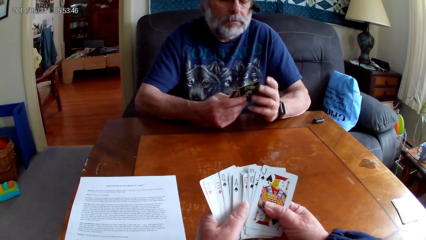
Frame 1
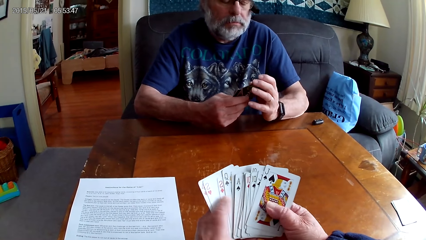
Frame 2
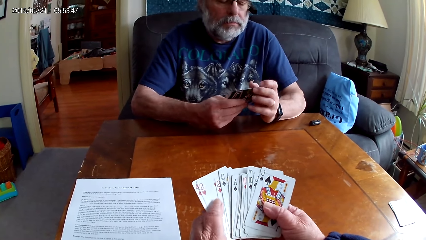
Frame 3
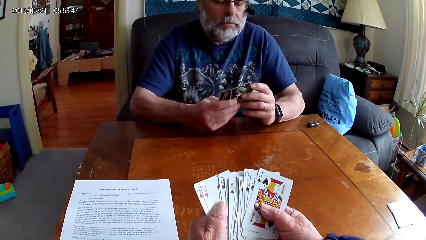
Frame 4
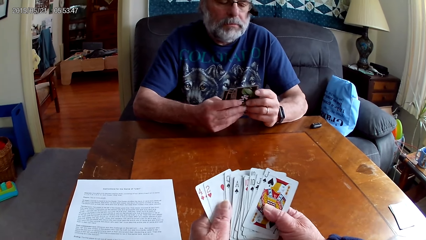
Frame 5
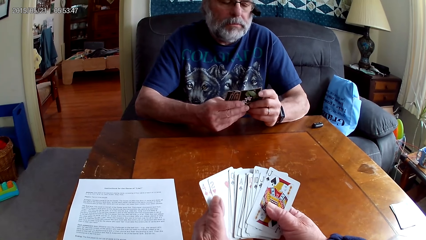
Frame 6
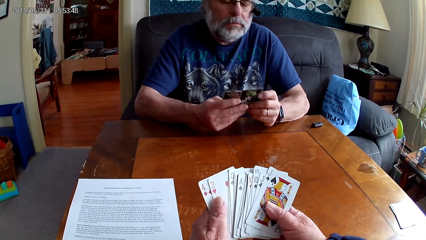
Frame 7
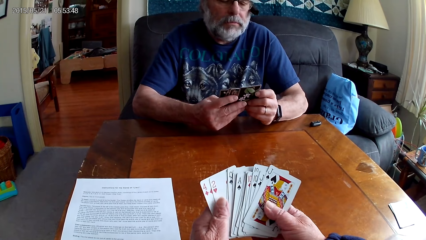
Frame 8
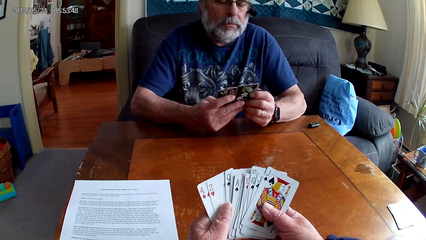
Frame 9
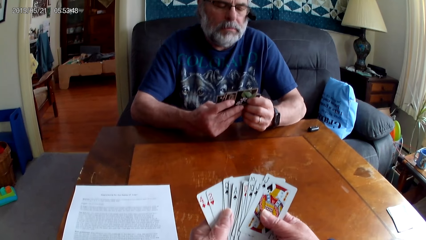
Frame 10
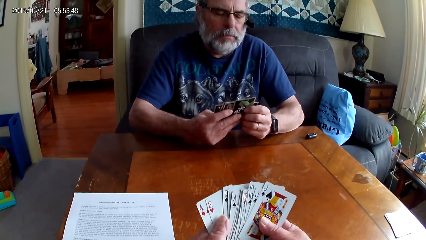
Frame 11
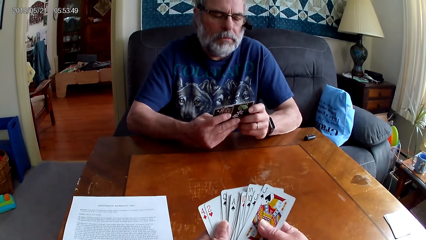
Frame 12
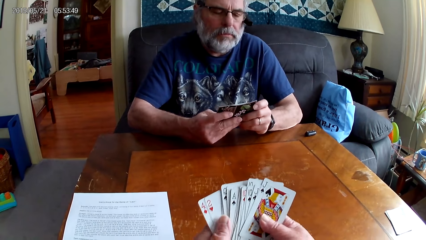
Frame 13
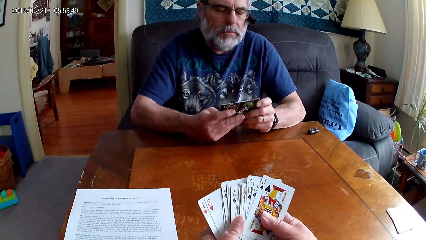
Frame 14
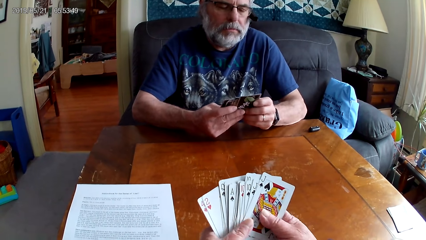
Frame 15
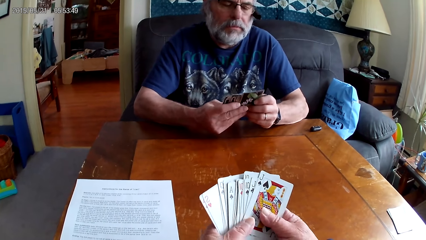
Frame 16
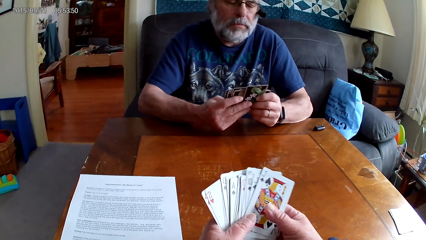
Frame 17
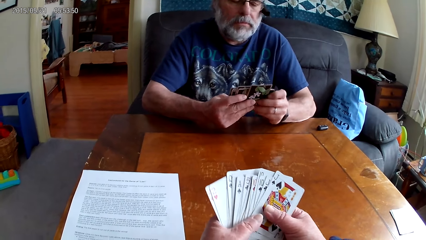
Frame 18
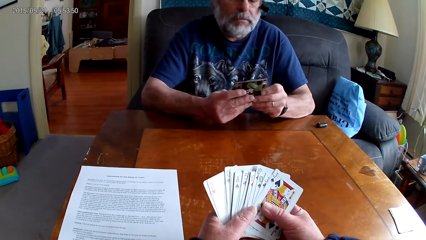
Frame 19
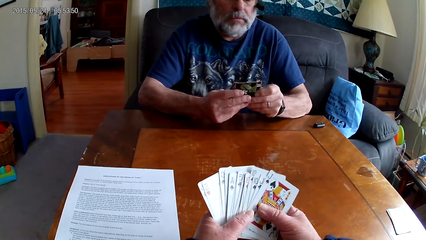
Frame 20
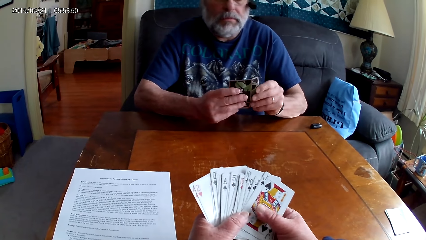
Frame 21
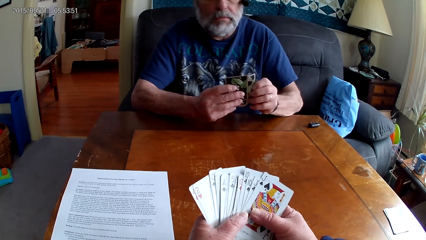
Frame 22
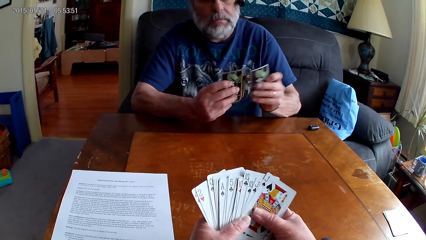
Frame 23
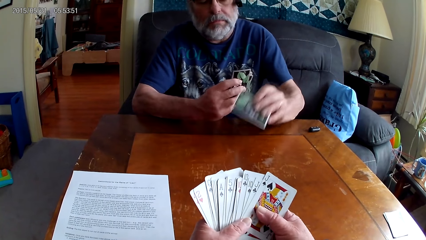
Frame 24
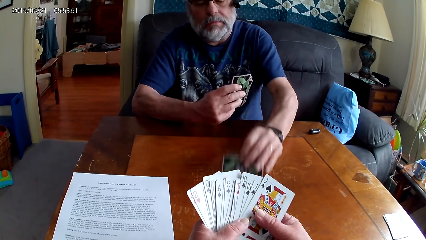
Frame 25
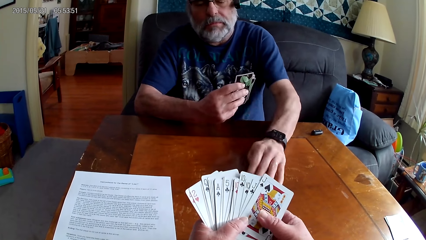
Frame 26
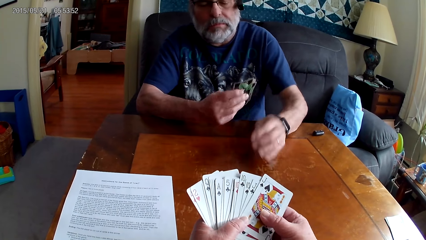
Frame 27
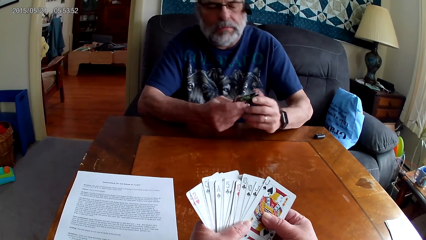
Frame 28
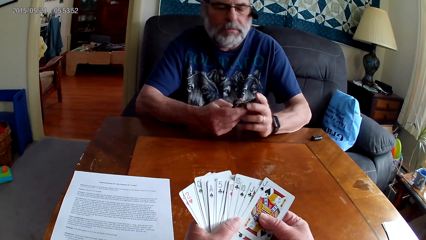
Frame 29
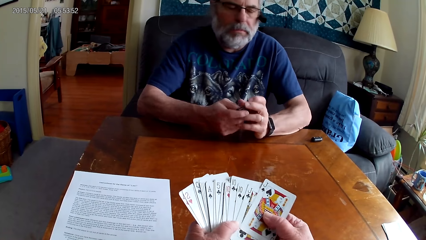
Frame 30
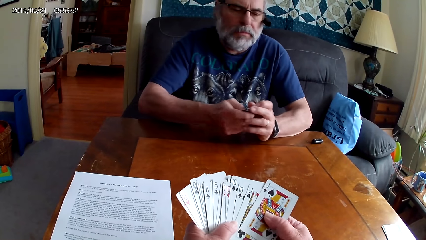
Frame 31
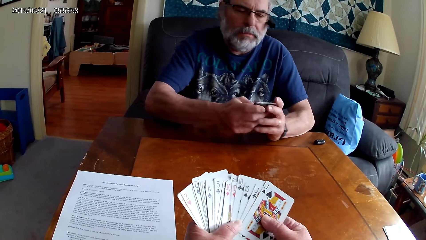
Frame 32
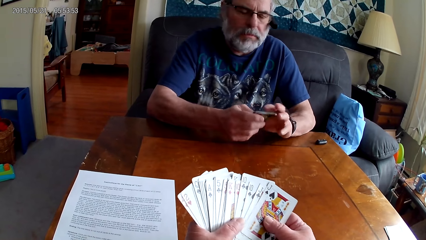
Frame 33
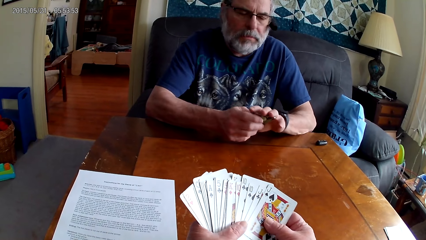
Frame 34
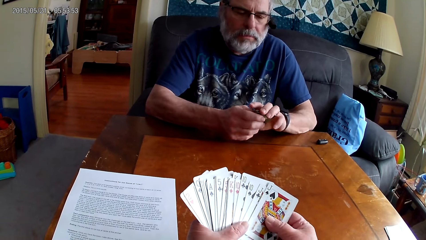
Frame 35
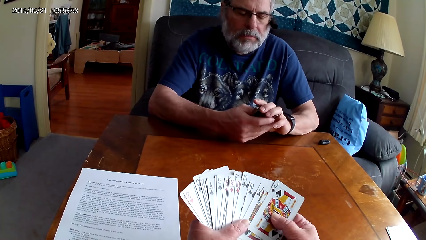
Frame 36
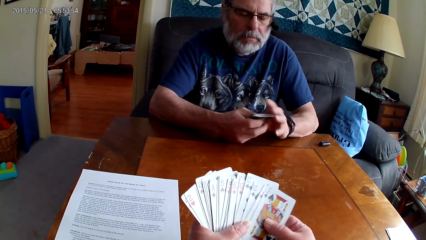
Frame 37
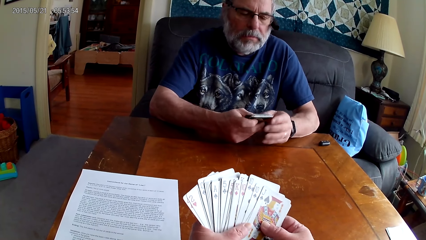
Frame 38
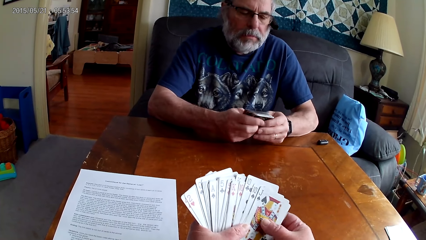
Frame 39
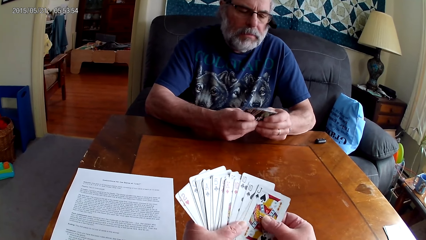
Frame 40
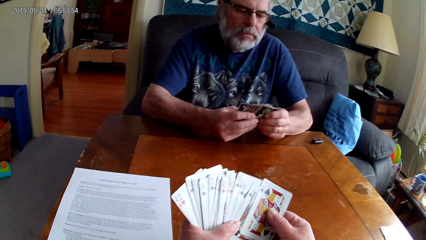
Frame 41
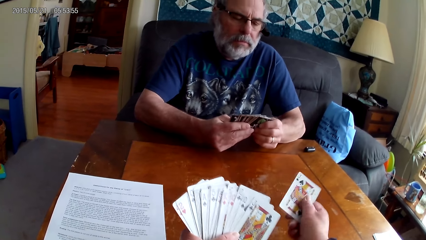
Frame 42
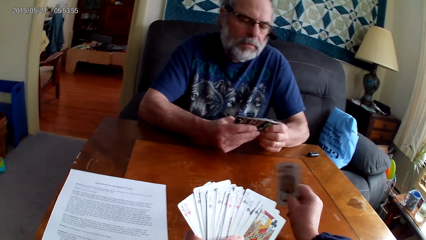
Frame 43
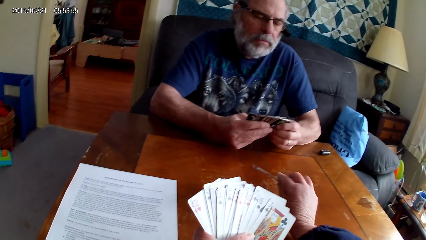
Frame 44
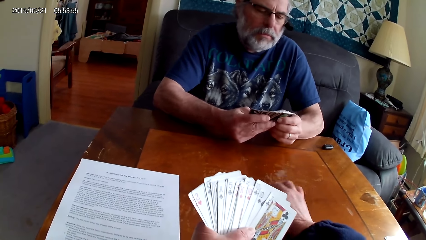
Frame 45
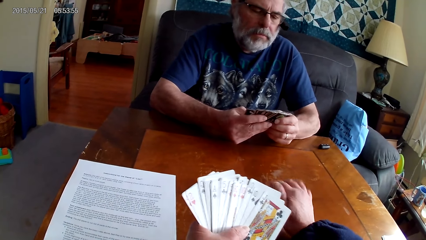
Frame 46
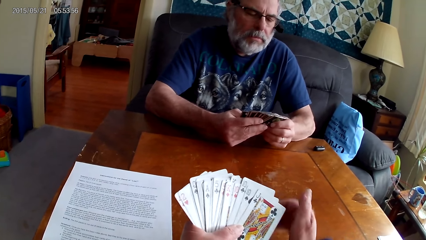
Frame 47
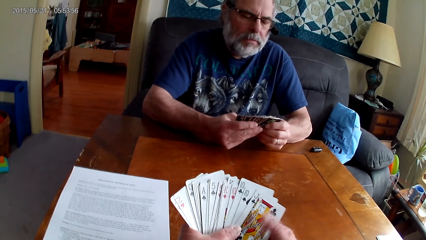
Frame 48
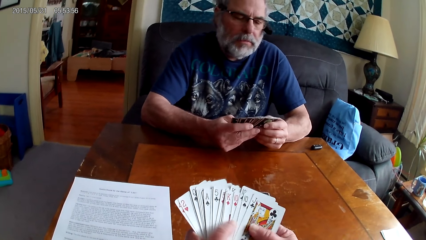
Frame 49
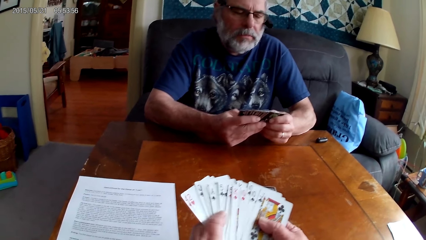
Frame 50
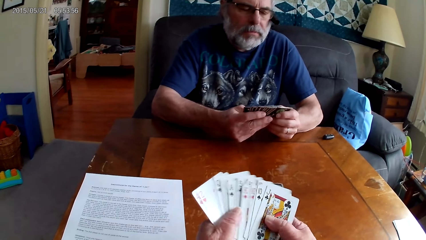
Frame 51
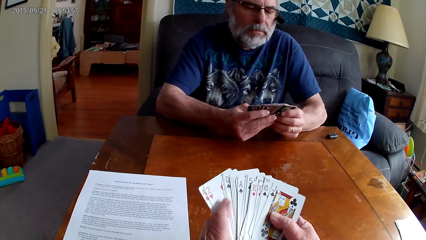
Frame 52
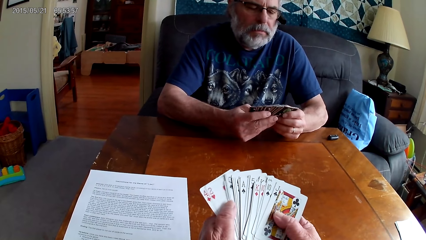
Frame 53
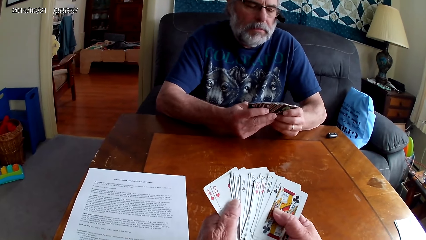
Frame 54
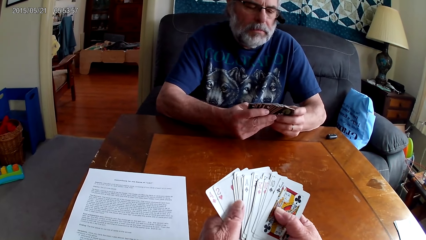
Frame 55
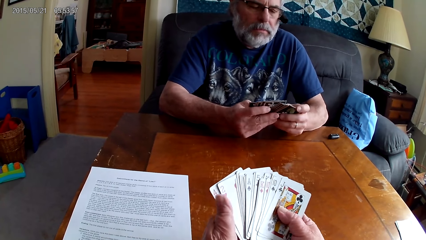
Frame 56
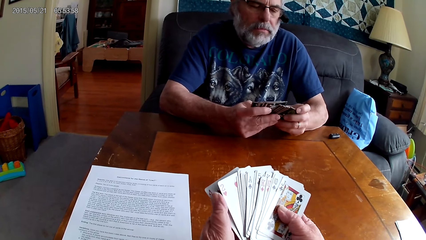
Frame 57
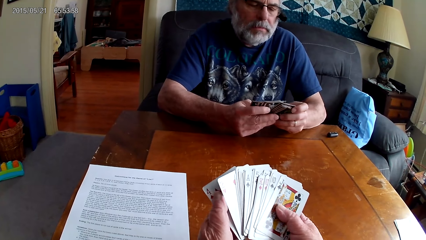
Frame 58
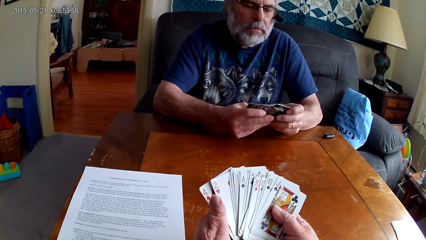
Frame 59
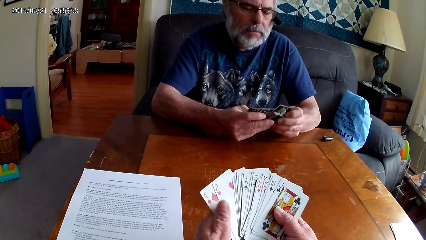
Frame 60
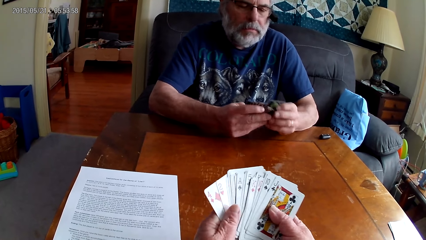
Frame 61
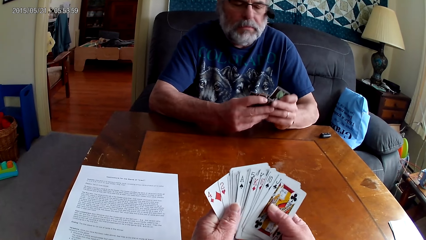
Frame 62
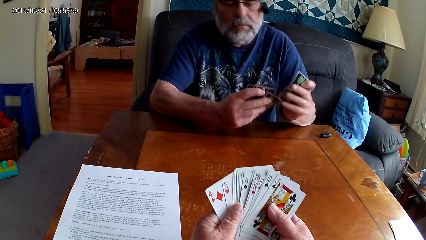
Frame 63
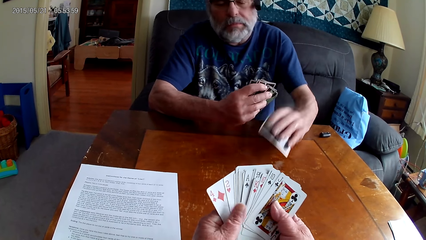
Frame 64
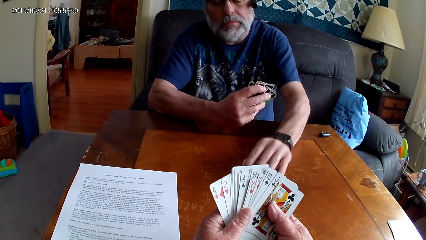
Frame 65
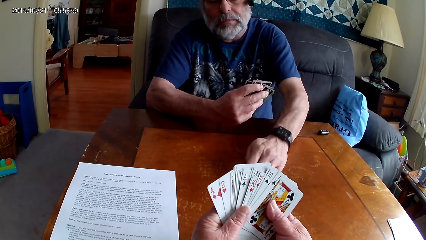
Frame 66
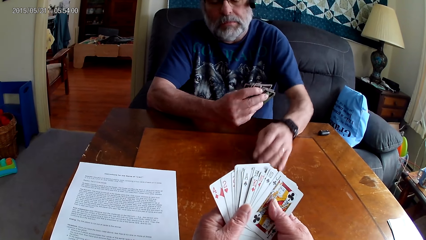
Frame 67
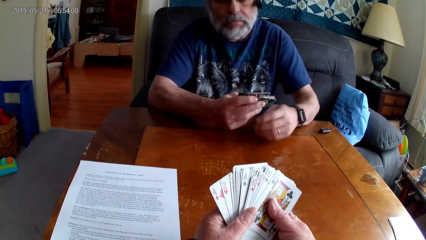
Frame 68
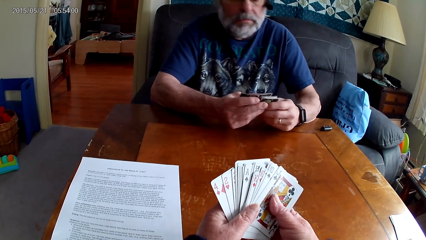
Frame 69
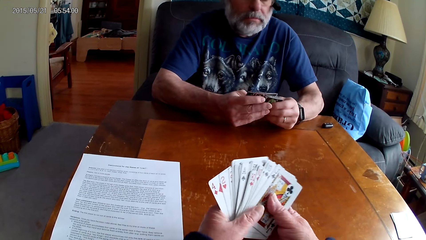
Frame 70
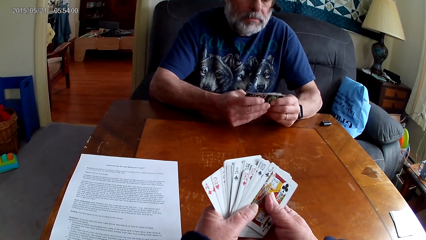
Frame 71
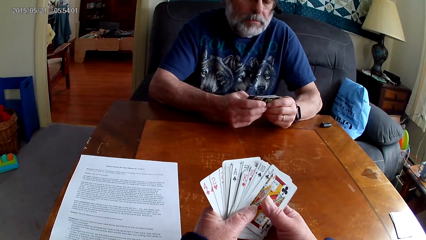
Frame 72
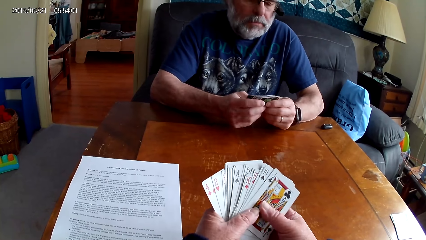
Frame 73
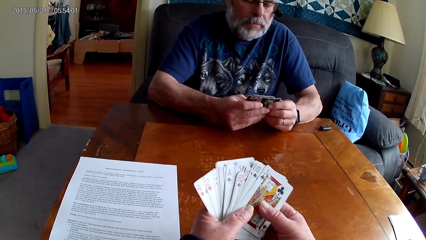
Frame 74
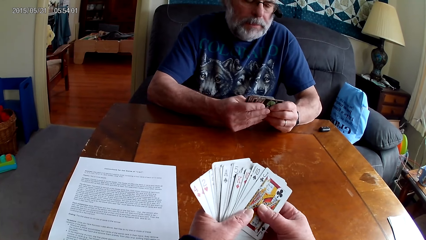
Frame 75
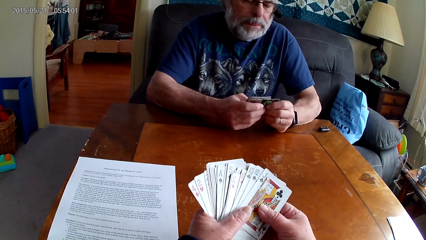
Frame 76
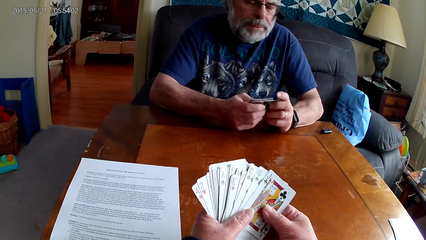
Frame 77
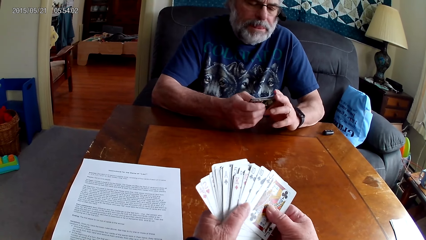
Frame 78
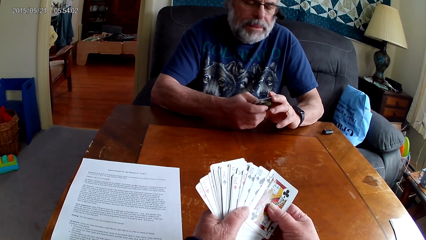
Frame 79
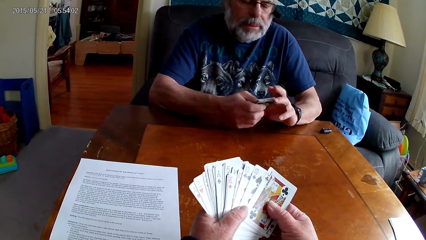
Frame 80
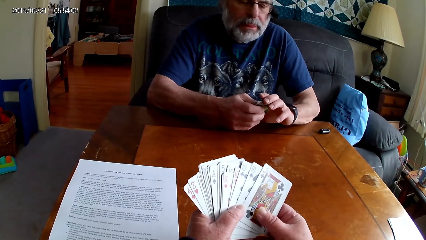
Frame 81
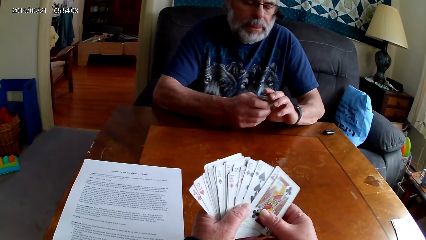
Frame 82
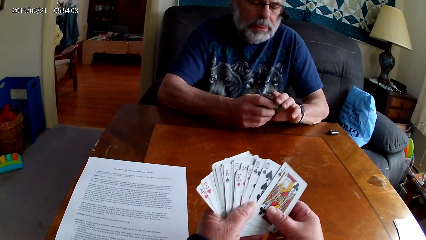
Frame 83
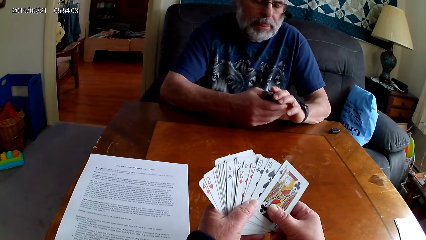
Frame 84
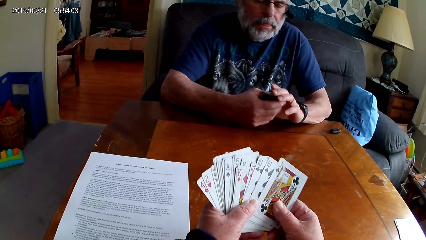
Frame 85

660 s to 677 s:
The camera wearer holds cards with both hands. A person puts a card on the table. The camera wearer puts a card on the table. They arrange cards.
